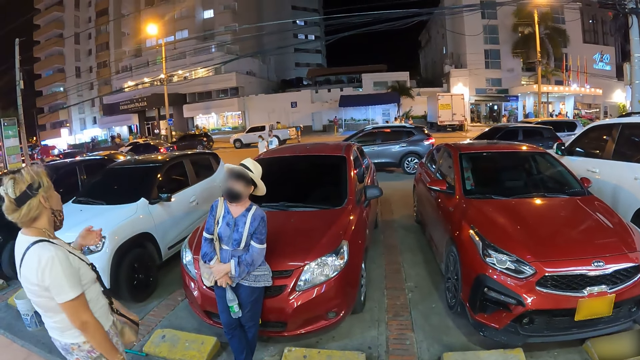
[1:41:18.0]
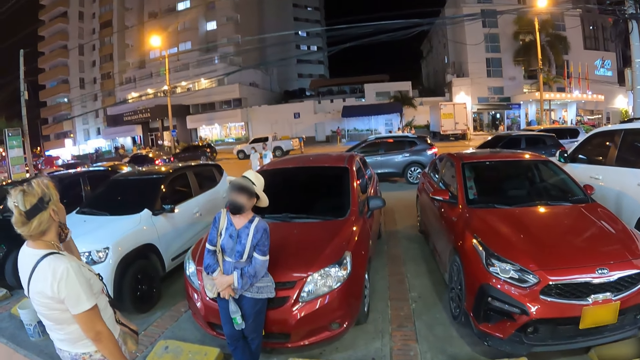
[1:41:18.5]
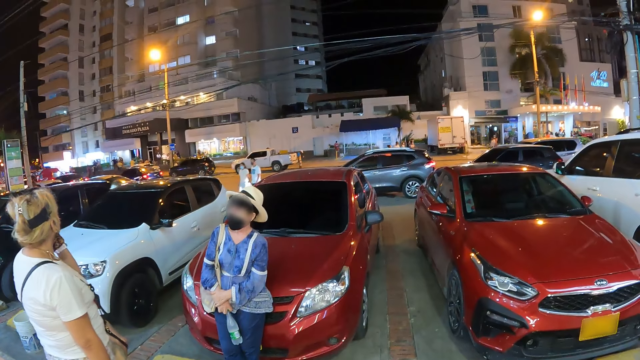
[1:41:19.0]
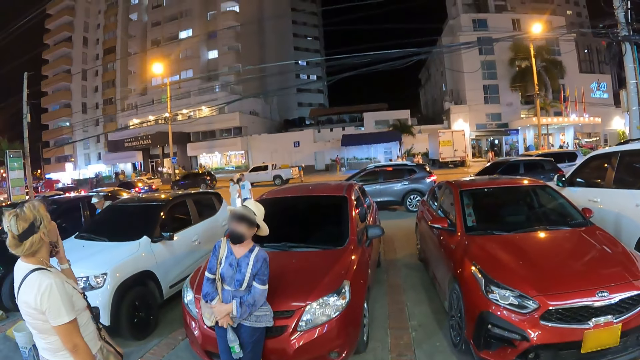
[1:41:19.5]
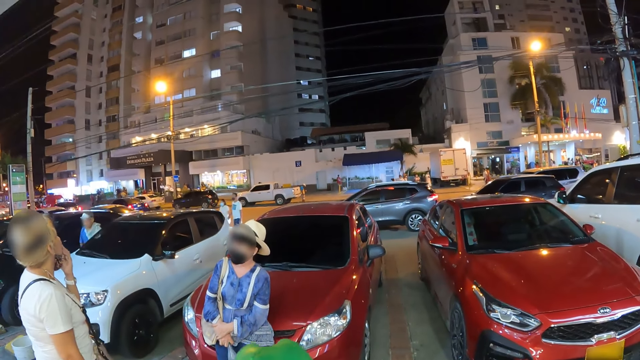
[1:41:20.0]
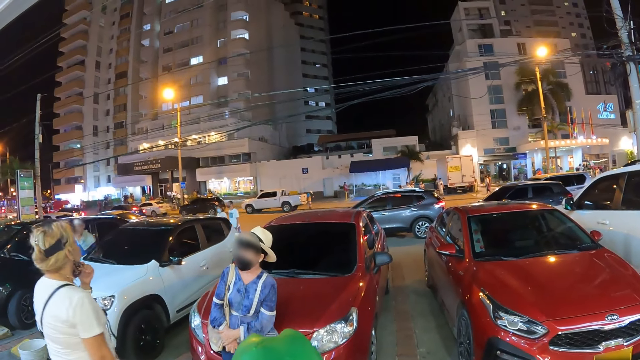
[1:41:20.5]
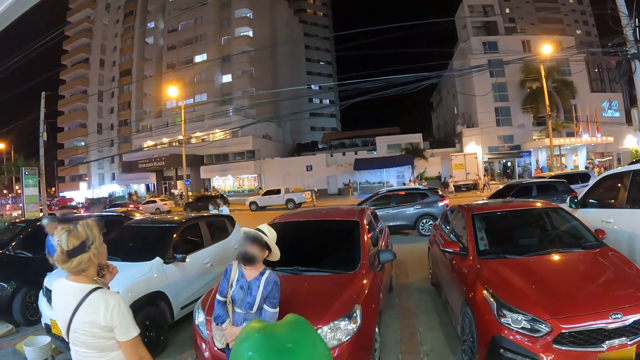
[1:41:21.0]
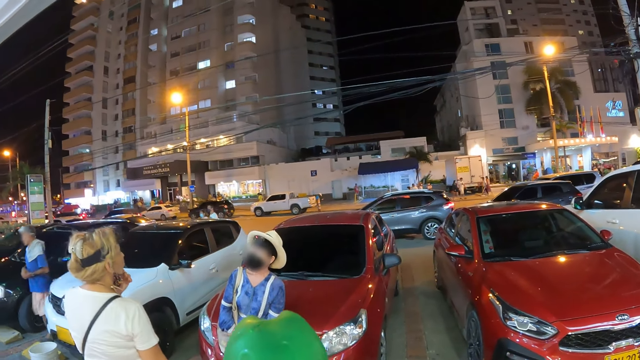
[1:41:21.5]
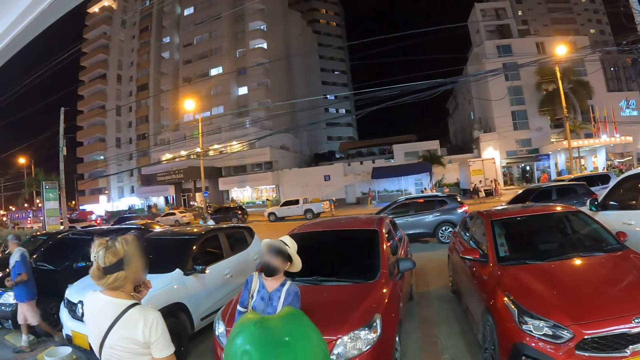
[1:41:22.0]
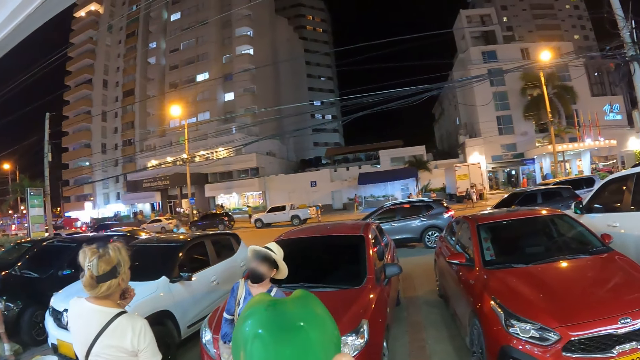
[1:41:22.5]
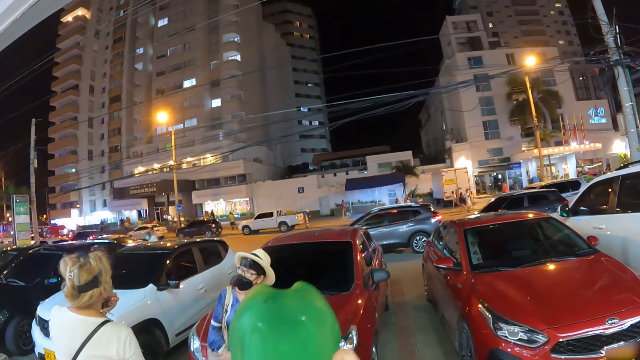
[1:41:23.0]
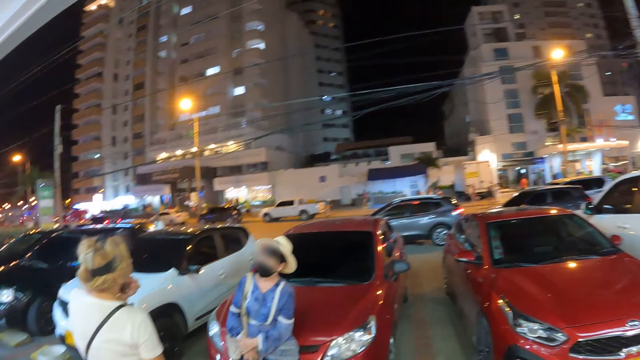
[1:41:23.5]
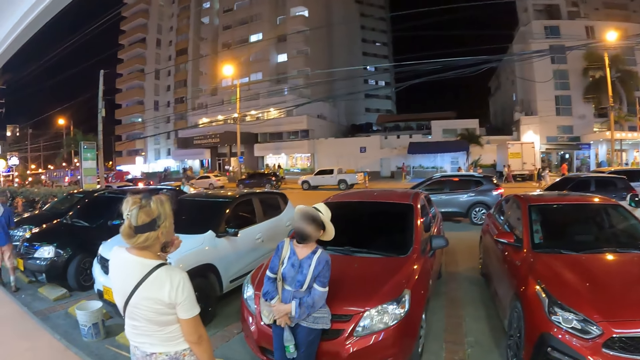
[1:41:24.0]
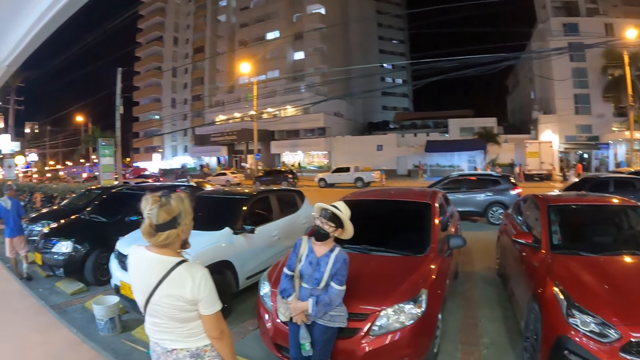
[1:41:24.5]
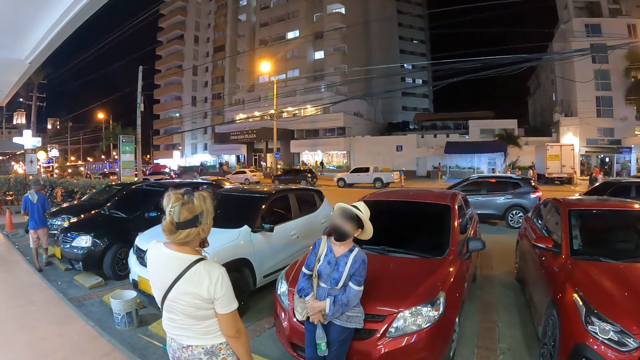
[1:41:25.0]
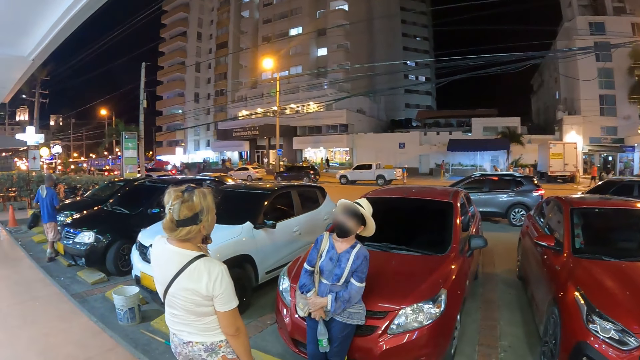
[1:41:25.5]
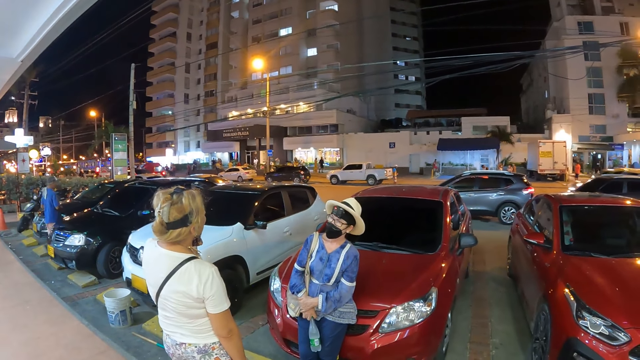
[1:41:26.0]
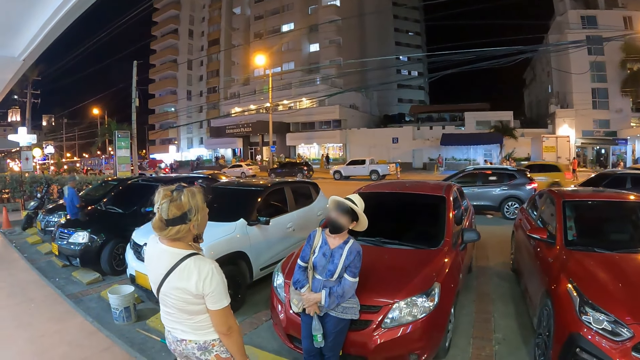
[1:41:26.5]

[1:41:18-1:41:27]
A woman touches her face with her left hand. The camera wearer drinks from the soda drink in his right hand.

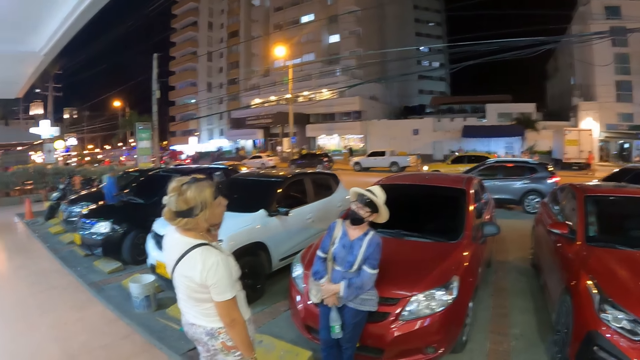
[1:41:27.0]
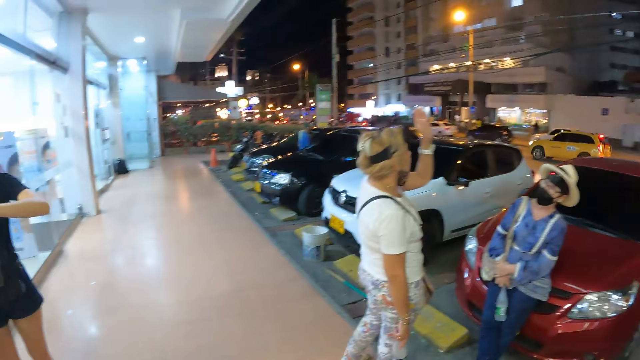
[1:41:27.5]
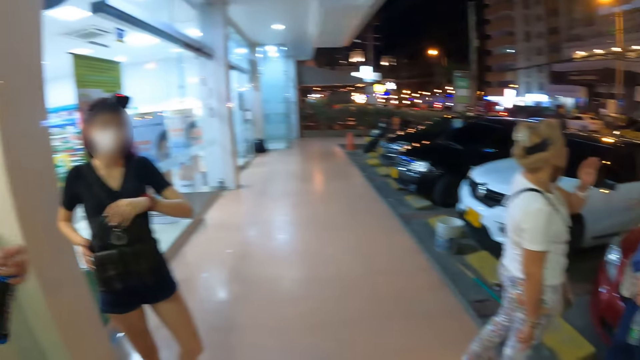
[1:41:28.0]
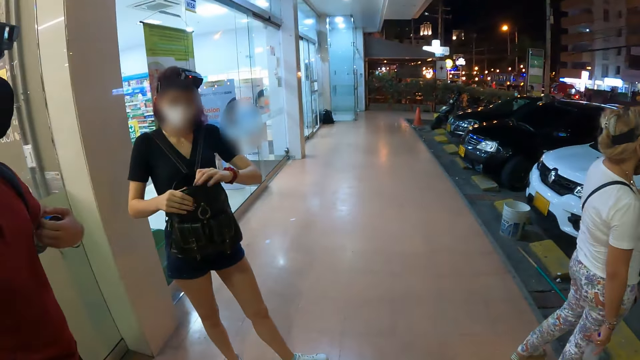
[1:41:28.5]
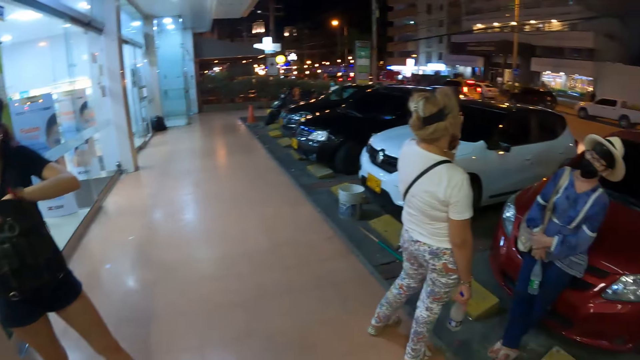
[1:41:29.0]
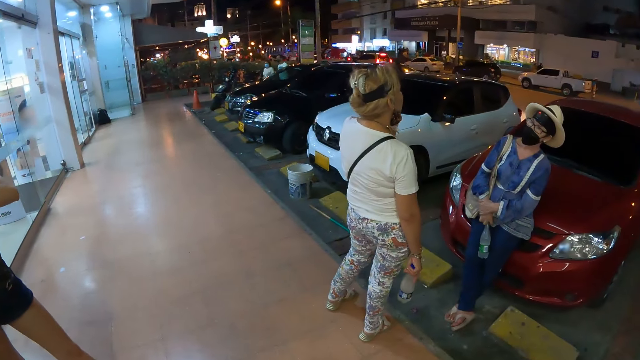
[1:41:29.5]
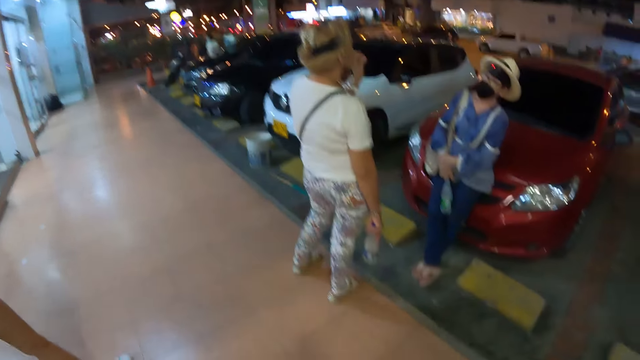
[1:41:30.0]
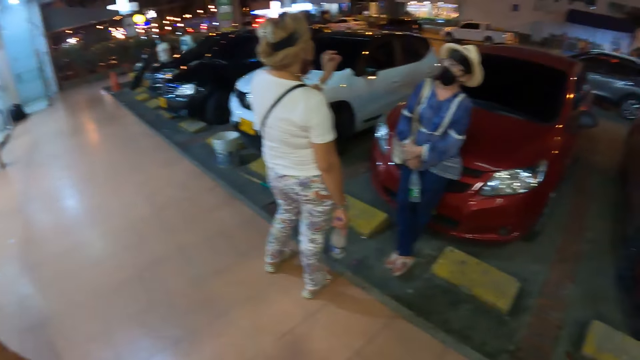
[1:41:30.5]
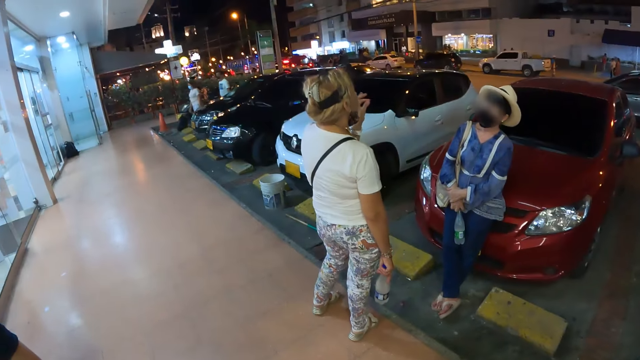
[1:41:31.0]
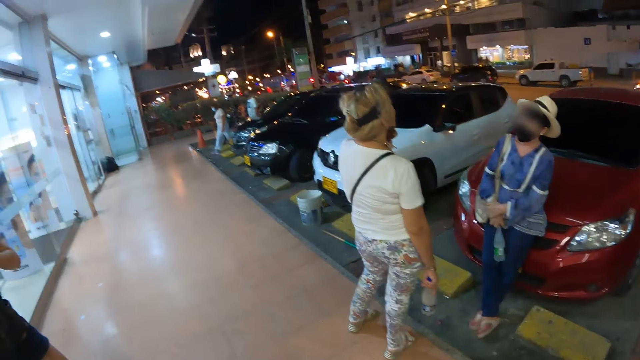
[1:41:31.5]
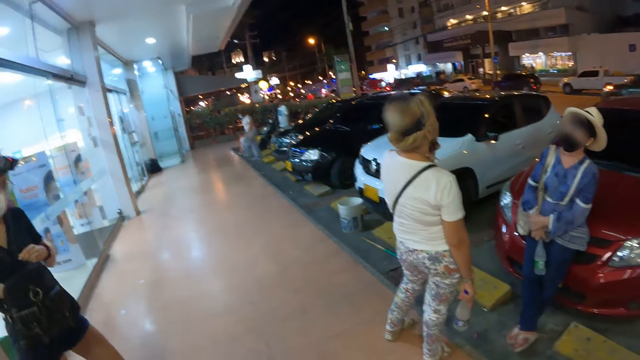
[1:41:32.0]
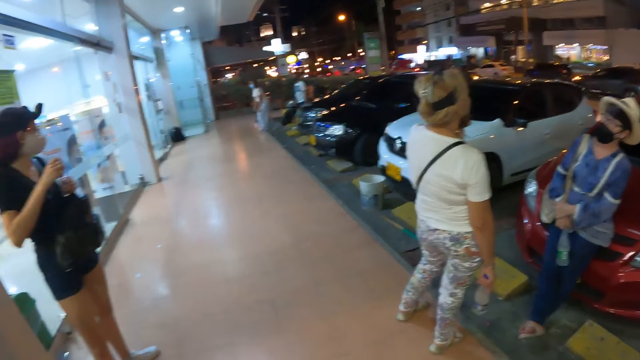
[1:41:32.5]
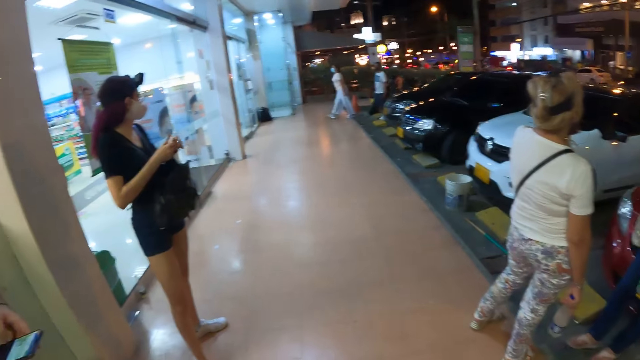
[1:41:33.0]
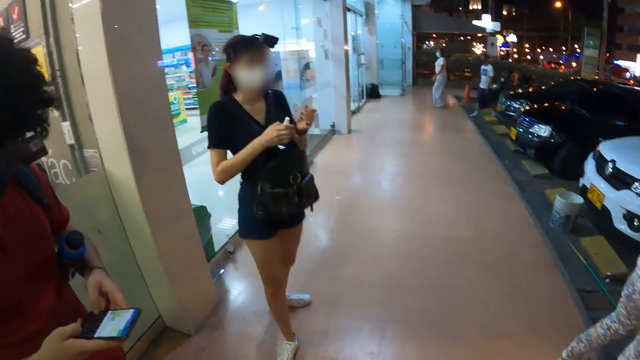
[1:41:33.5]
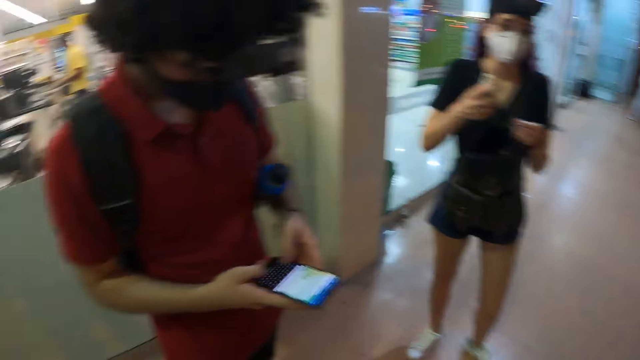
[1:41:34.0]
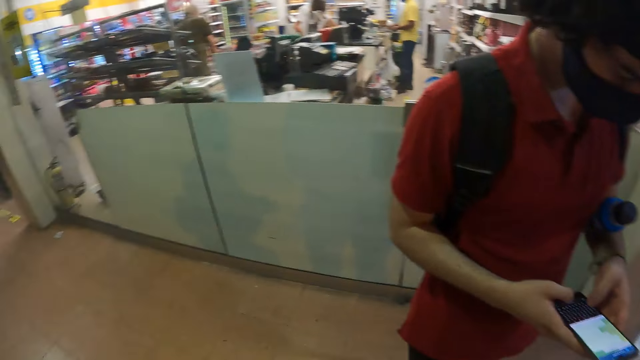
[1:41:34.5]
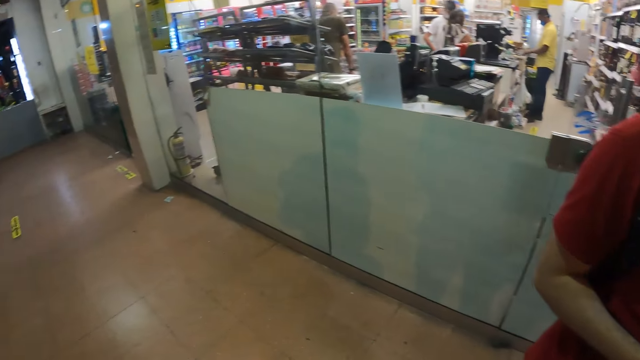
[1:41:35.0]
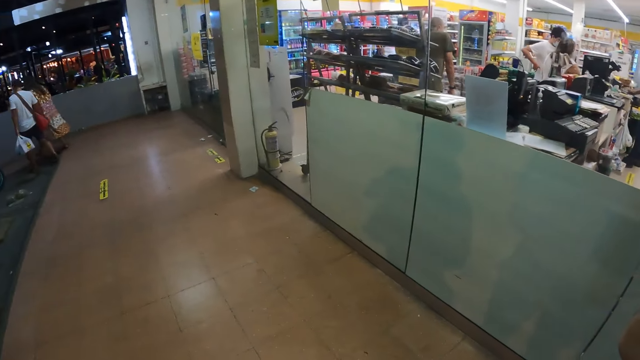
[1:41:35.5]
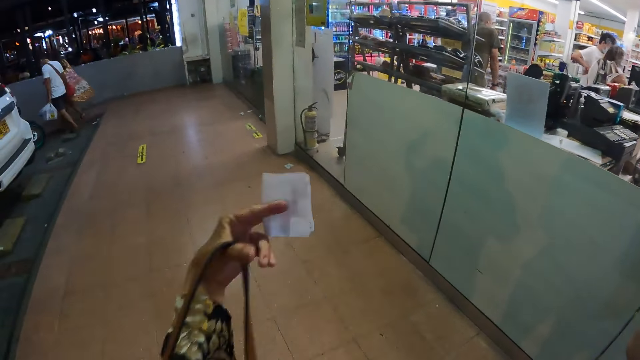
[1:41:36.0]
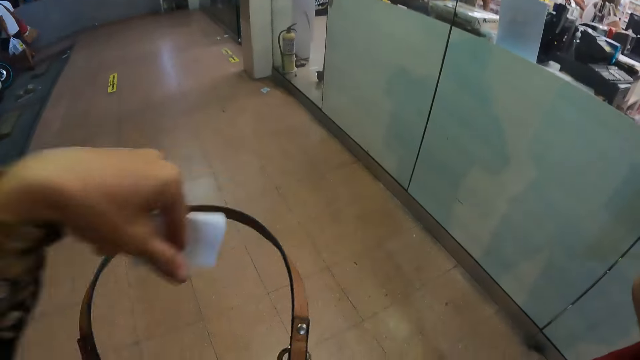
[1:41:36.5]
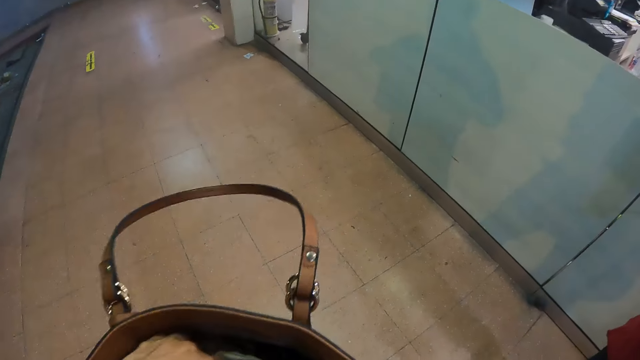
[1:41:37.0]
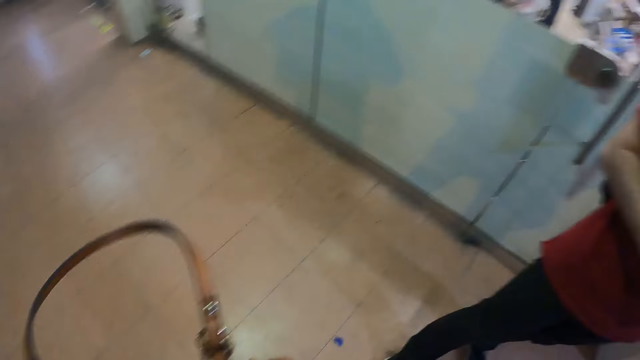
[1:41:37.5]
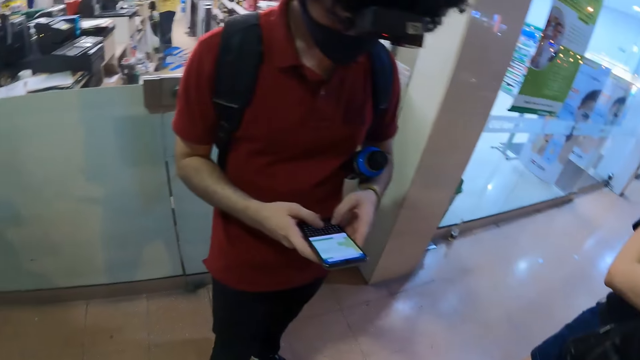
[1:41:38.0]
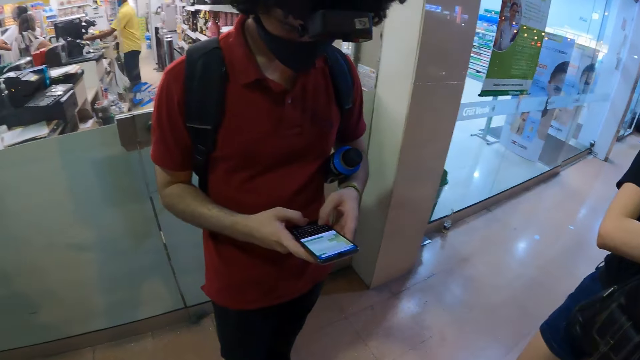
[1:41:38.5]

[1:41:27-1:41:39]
The camera wearer looks around. A woman demonstrates to another woman with her left hand. The camera wearer turns towards a third woman and a man. The third woman opens a backpack with both hands. The camera wearer turns towards the second woman and the first woman. The first woman demonstrates to the second woman with her left hand. The camera wearer turns towards the third woman. The third woman brings out a tube from the backpack with her right hand. The camera wearer turns towards the man. The man presses the phone with both hands. The camera wearer turns towards a fourth woman and another man. She opens her handbag on her left shoulder with her left hand. She turns towards the first man.
